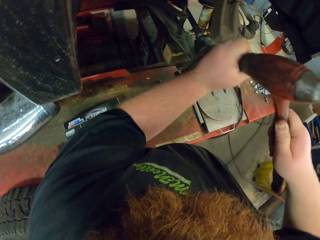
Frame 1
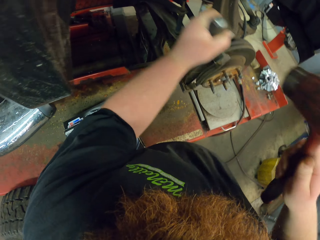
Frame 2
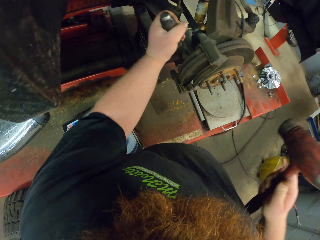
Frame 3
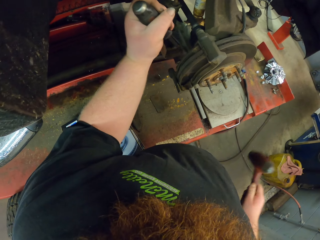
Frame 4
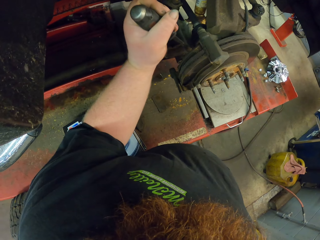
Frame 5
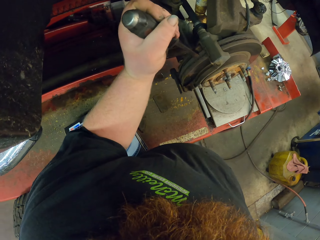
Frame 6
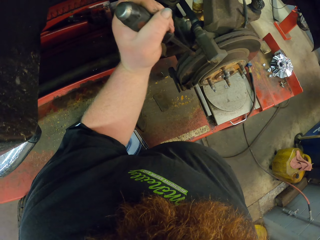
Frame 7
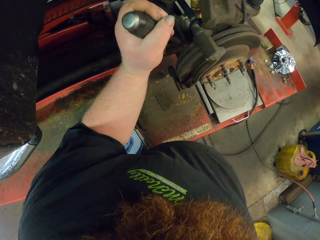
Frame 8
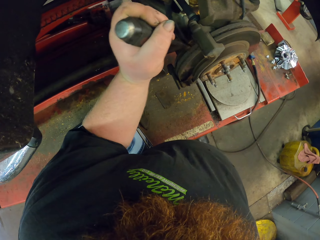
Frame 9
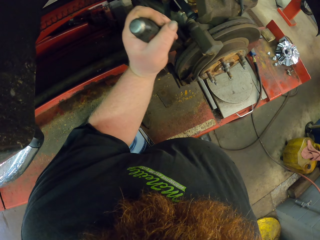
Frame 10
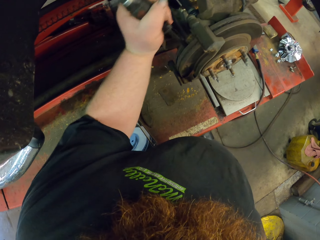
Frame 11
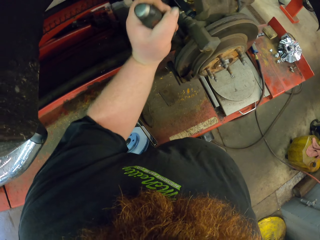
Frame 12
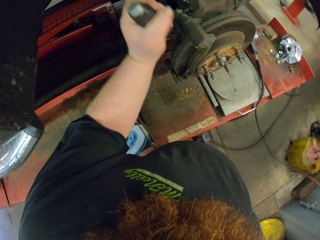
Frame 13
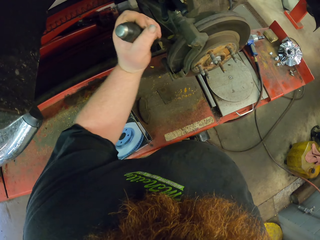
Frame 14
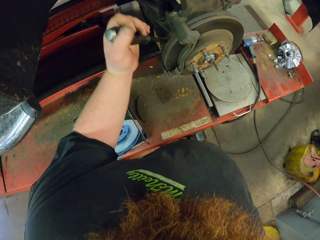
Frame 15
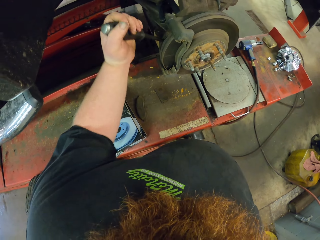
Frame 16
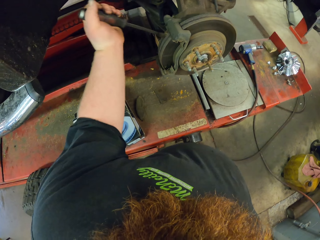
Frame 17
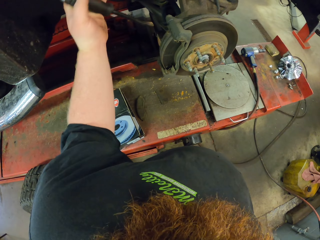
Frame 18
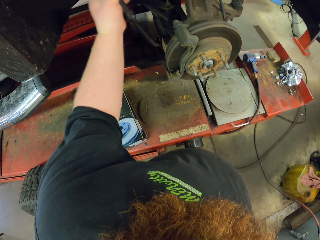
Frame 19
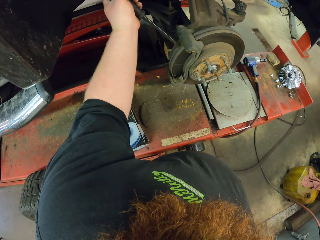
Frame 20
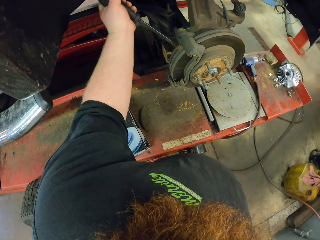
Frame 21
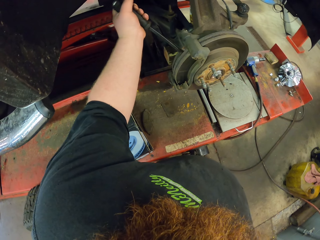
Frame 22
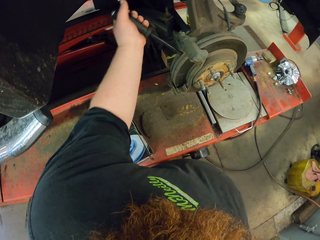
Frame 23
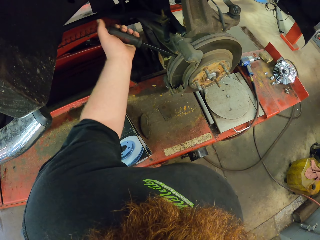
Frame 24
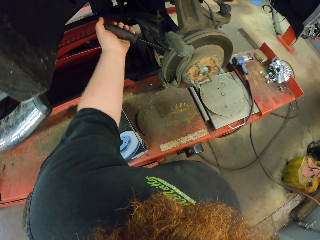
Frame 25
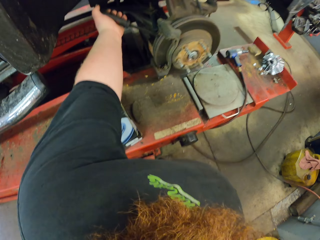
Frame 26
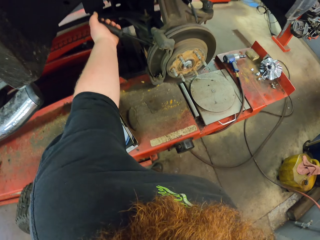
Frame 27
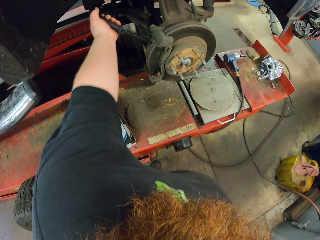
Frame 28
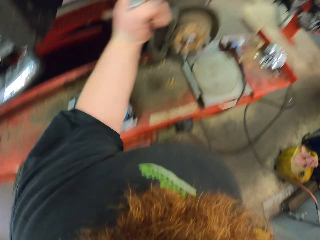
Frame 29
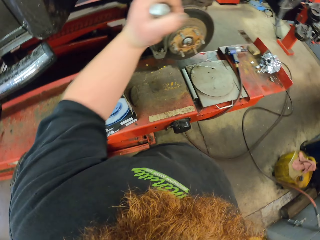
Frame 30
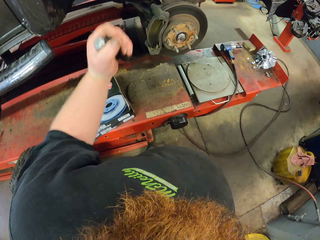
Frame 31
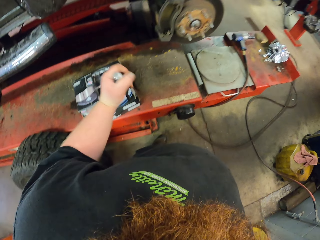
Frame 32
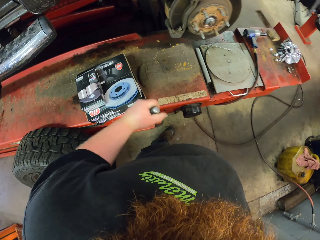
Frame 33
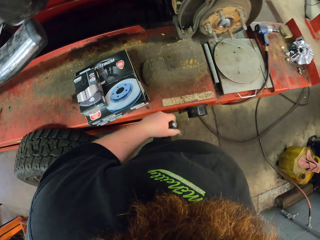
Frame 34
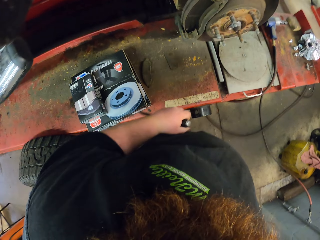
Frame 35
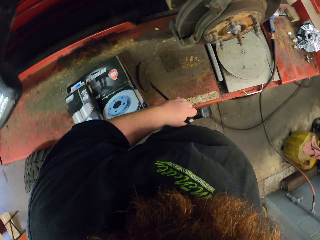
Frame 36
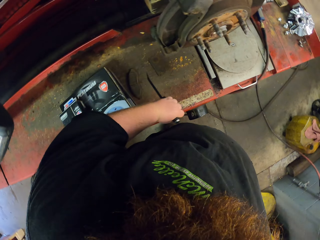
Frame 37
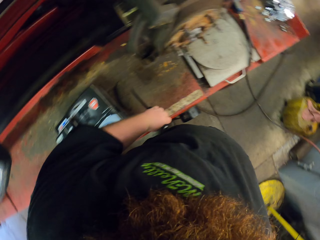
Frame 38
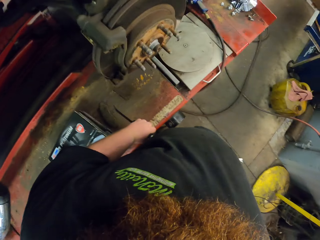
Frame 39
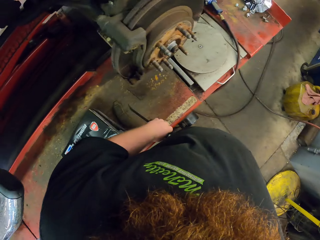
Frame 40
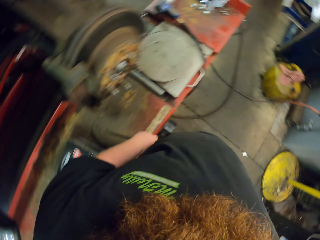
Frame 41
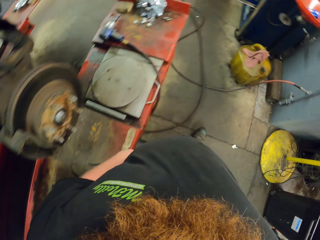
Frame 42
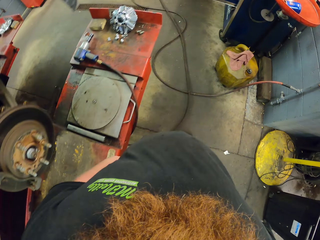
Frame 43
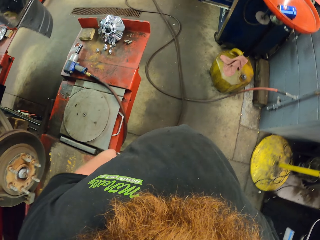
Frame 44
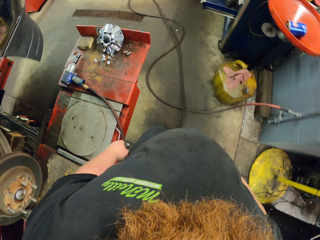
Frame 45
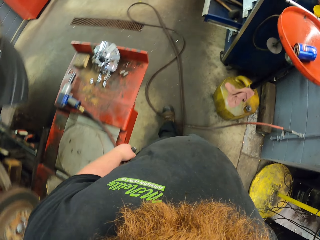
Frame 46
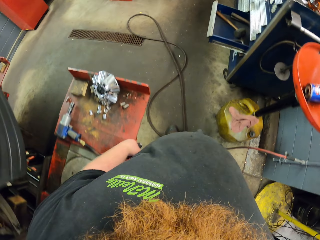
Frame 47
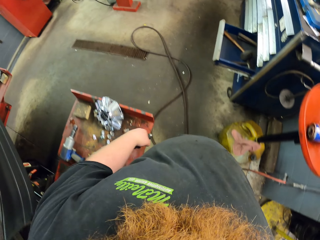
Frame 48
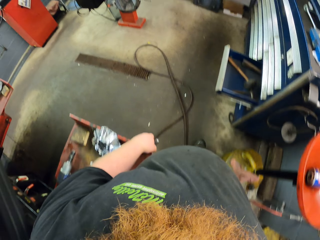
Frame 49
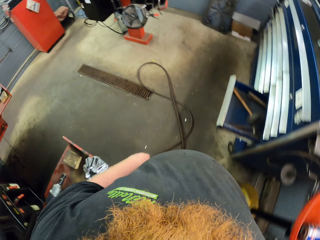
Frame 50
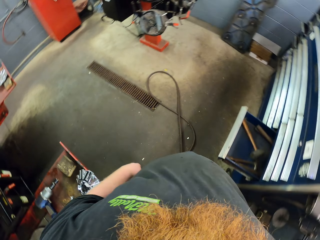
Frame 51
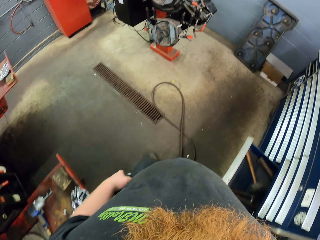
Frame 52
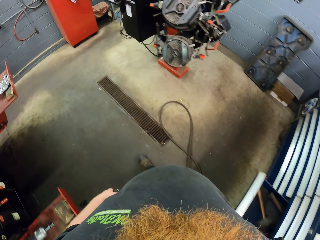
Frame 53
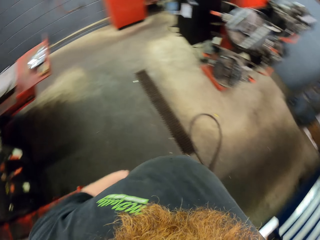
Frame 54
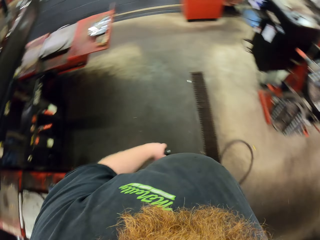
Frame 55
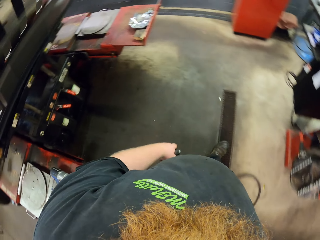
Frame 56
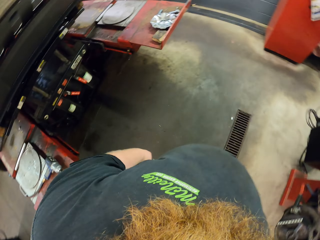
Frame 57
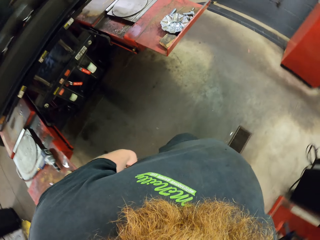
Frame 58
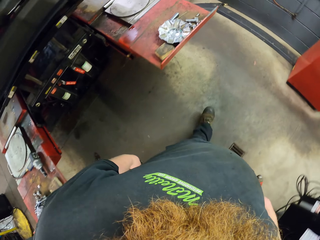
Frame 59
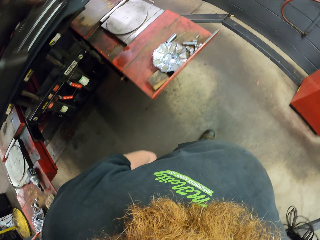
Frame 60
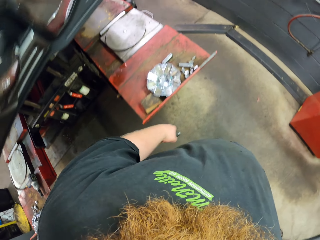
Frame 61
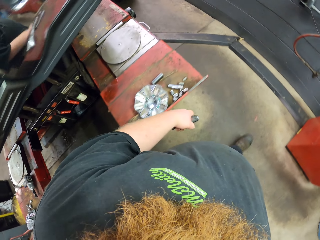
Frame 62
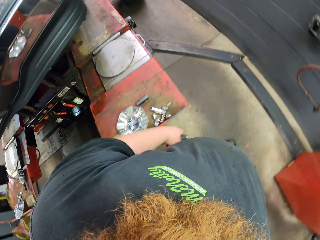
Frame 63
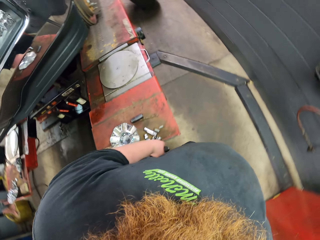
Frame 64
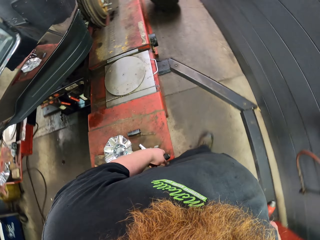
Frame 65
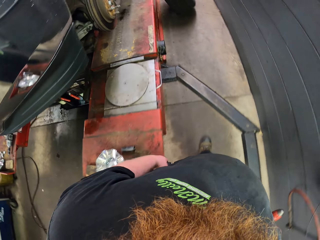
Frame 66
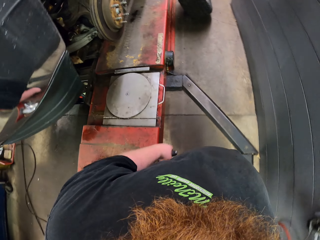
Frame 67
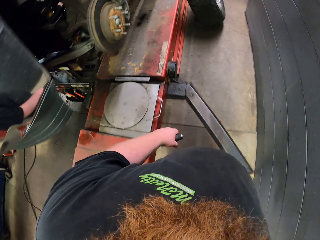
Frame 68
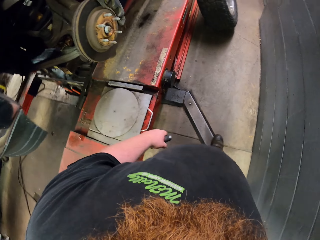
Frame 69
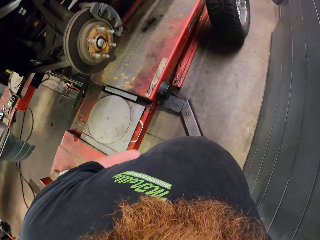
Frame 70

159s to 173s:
The camera wearer places the curved chisel on something. They place the curved chisel on something again. They separate the chisel. They walk to the other side of the vehicle. They walk left.

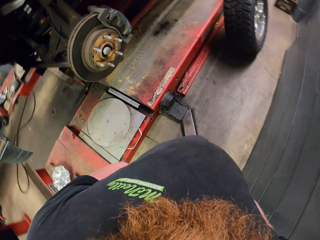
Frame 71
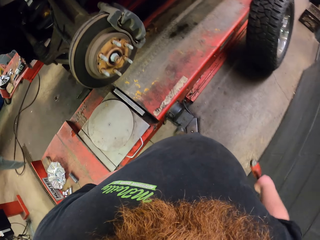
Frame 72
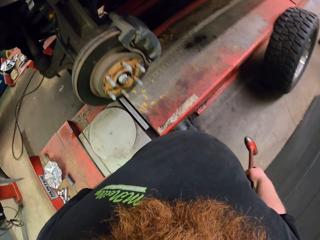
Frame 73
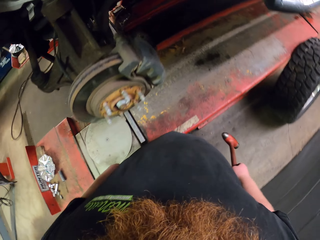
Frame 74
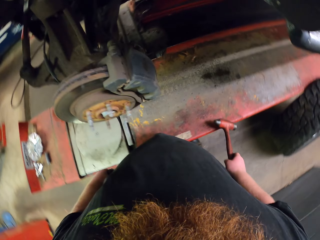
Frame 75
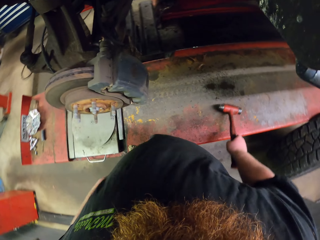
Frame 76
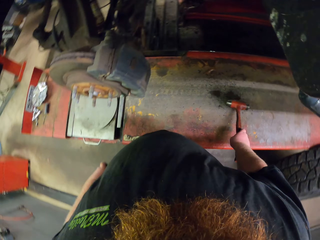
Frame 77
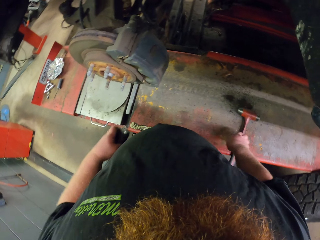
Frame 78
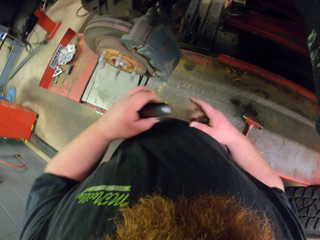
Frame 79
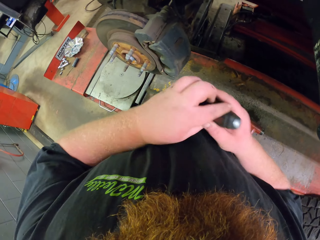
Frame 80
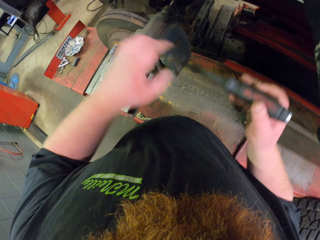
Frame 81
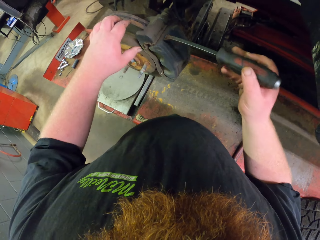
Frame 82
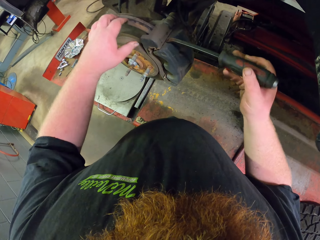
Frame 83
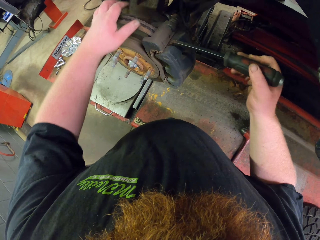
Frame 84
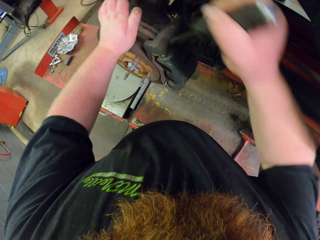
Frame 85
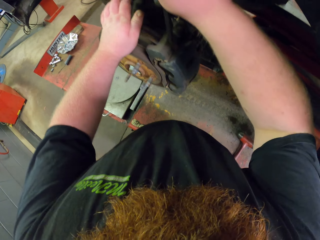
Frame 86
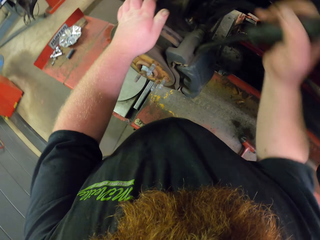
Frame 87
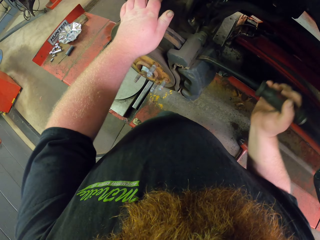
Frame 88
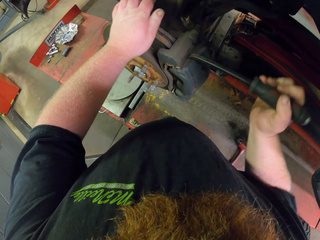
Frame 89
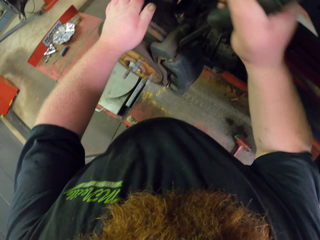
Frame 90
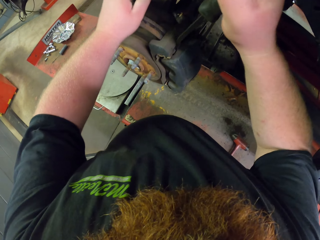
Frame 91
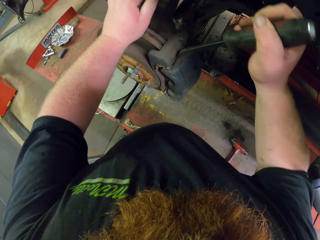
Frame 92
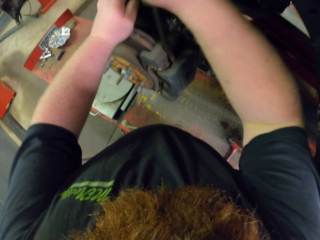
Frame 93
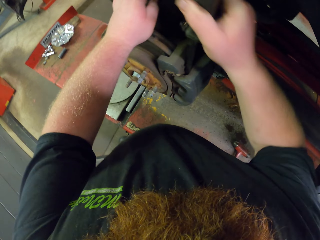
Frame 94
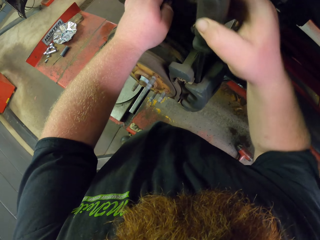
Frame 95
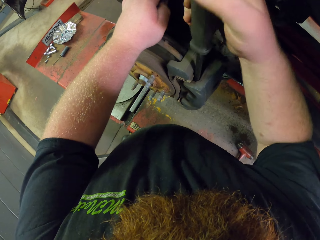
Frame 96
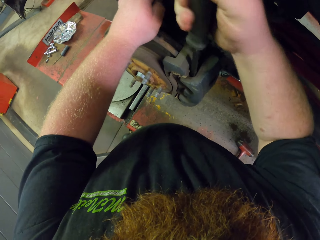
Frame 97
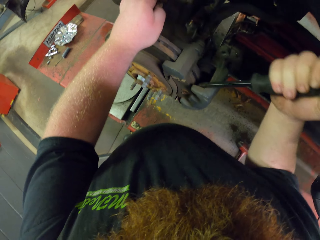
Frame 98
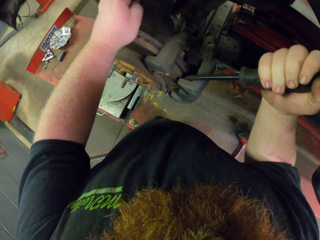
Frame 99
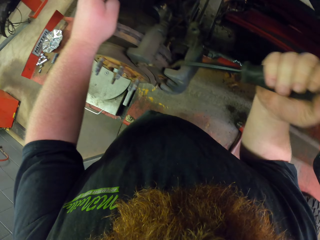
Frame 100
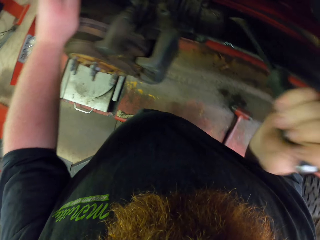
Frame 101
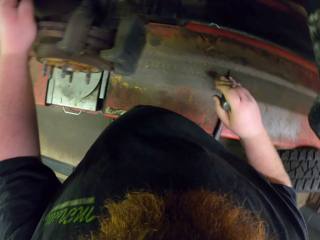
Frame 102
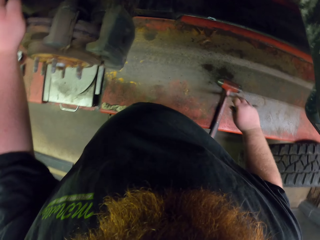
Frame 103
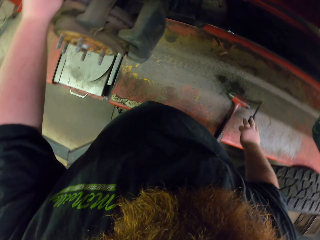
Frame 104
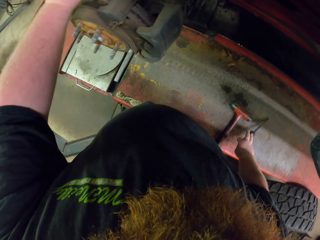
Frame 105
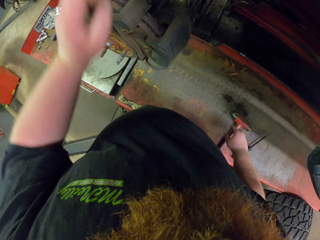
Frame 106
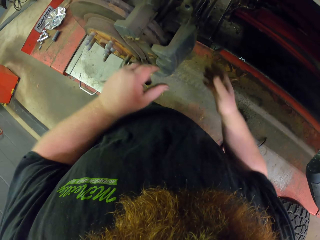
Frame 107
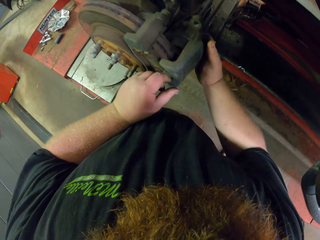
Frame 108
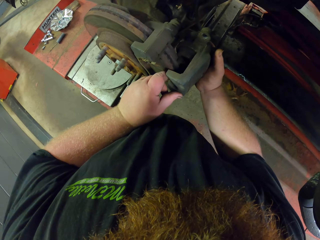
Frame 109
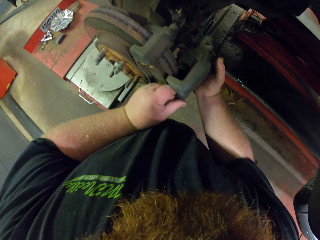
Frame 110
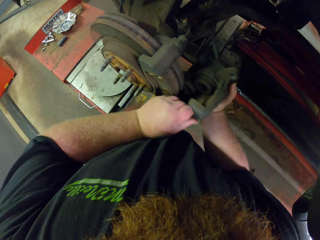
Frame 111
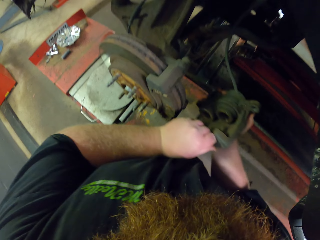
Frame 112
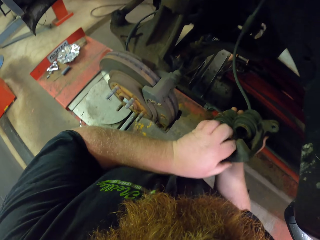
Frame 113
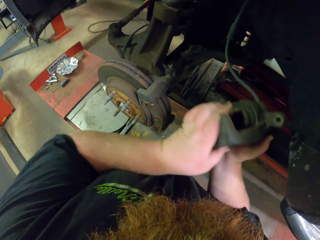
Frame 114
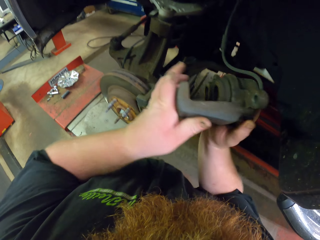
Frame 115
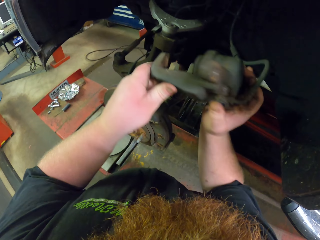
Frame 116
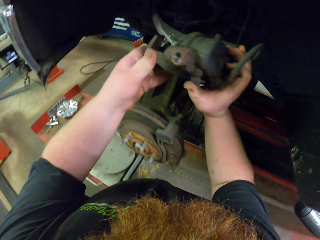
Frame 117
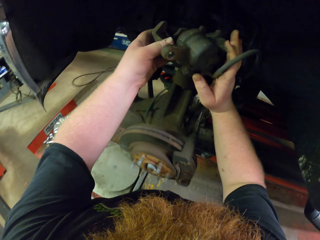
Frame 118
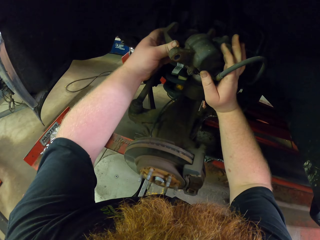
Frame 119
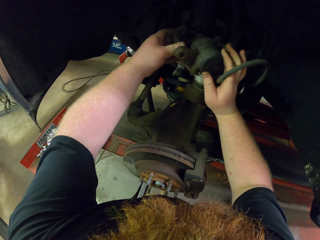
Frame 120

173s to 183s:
The camera wearer places the hammer on the bench. They place the curved chisel on an object. They insert the chisel into the vehicle. They remove something with the curved chisel. They place the curved chisel on the bench. They remove the bits of the tire with the hands.
